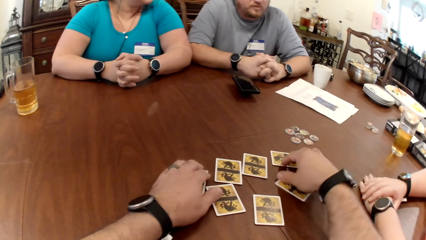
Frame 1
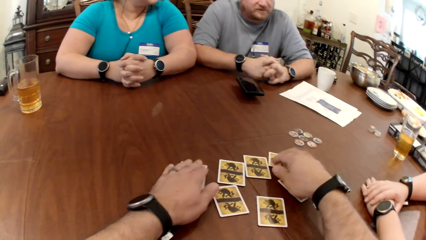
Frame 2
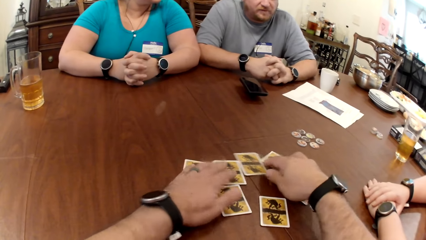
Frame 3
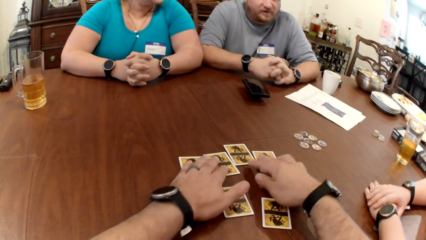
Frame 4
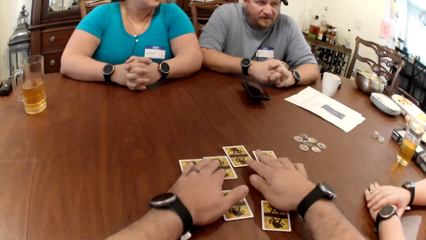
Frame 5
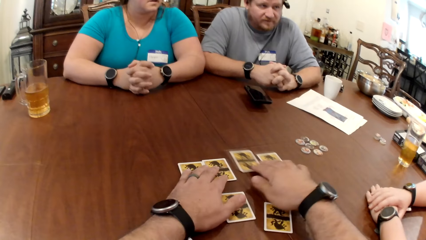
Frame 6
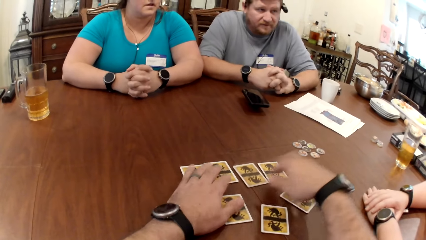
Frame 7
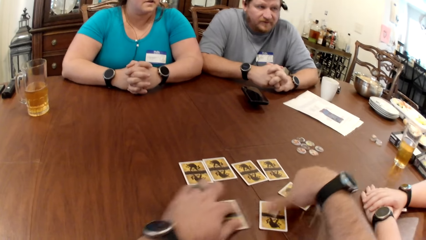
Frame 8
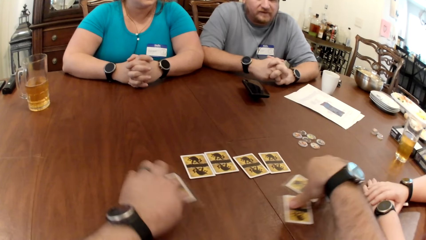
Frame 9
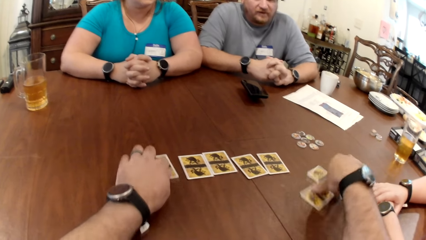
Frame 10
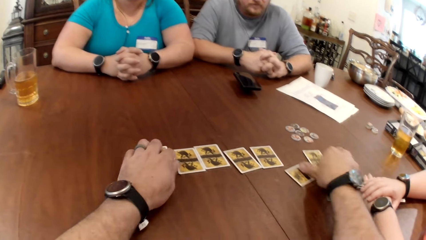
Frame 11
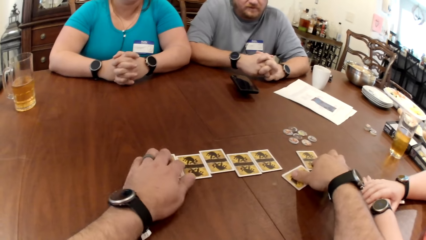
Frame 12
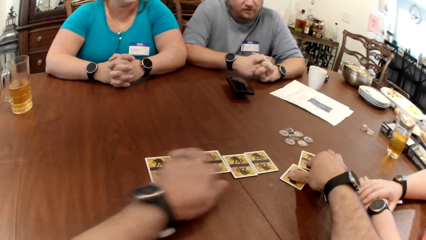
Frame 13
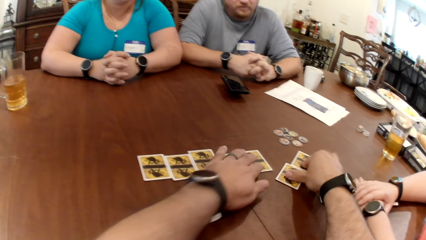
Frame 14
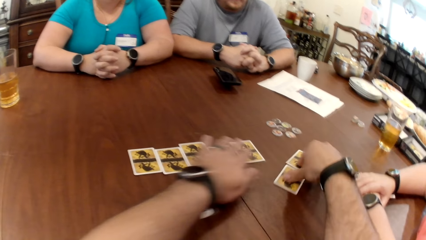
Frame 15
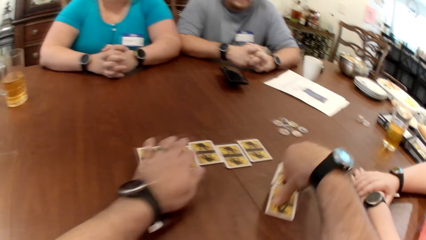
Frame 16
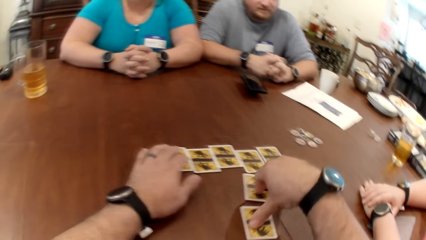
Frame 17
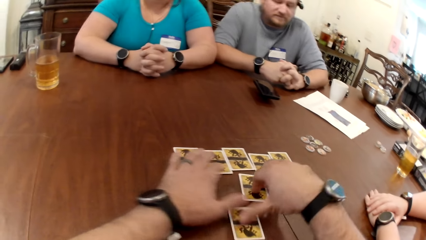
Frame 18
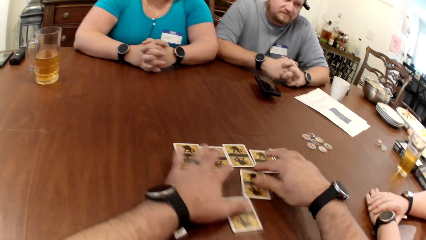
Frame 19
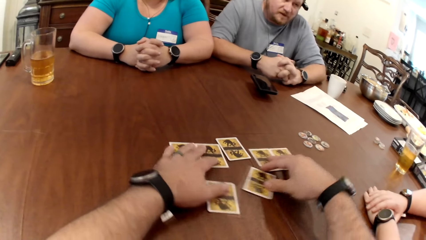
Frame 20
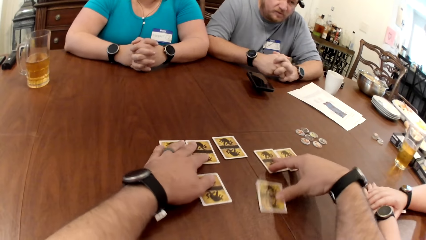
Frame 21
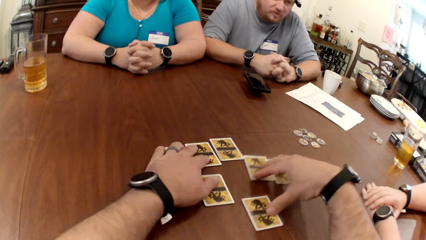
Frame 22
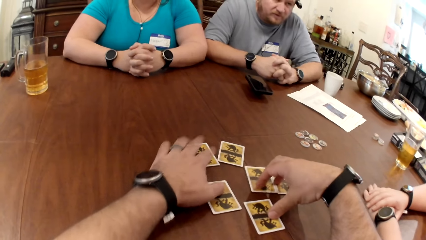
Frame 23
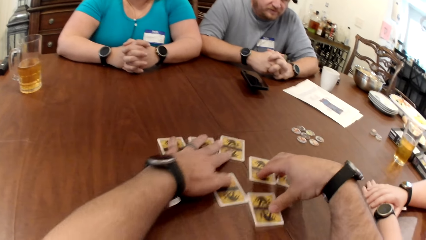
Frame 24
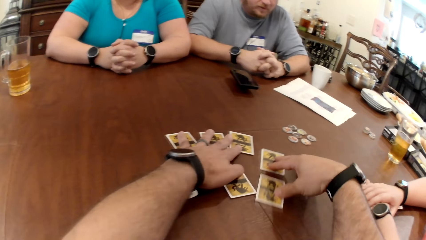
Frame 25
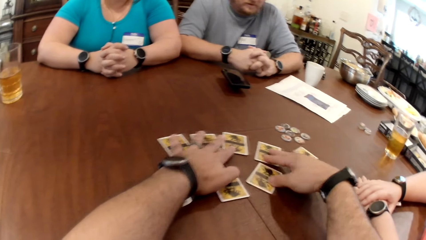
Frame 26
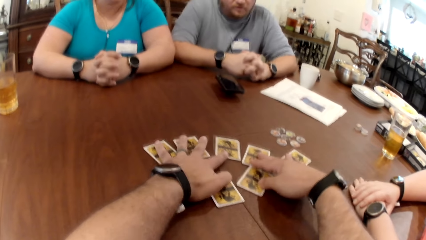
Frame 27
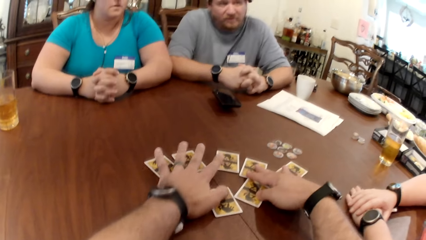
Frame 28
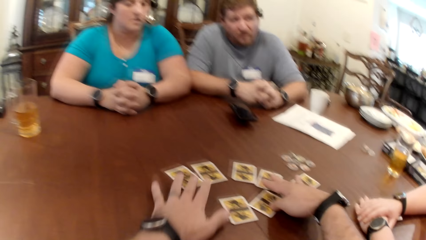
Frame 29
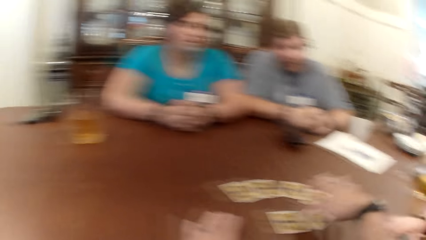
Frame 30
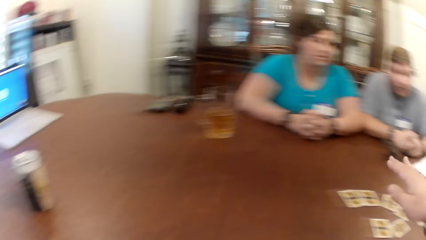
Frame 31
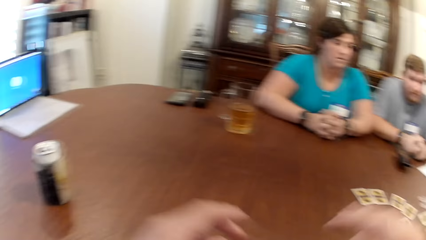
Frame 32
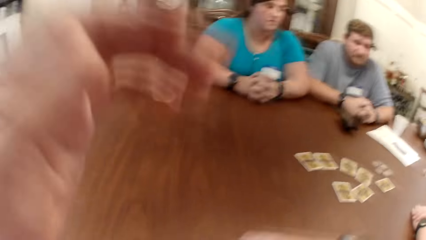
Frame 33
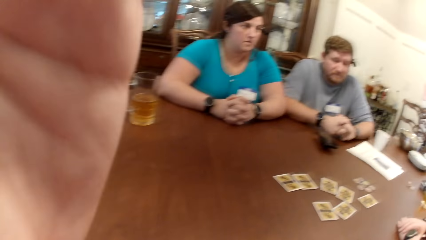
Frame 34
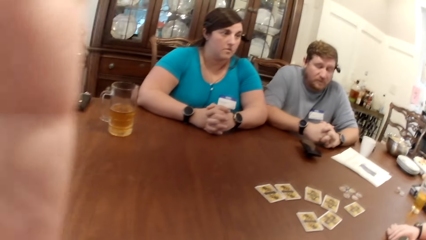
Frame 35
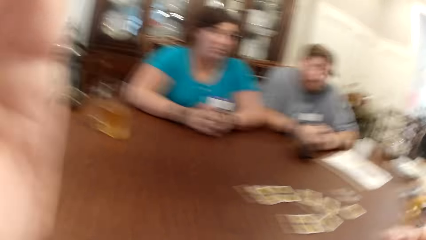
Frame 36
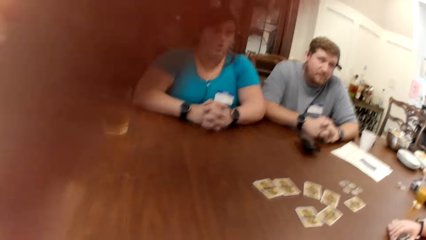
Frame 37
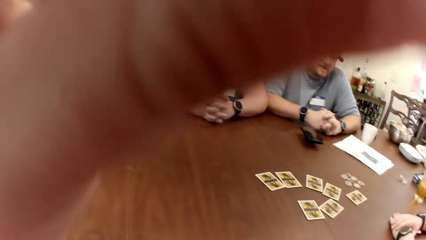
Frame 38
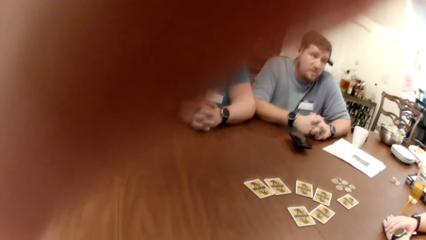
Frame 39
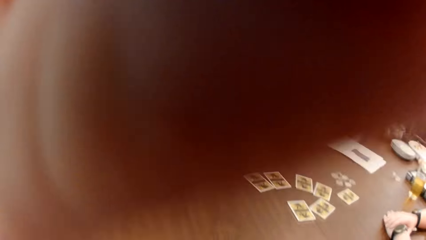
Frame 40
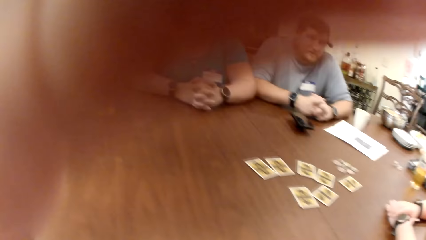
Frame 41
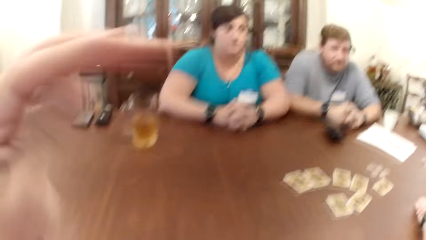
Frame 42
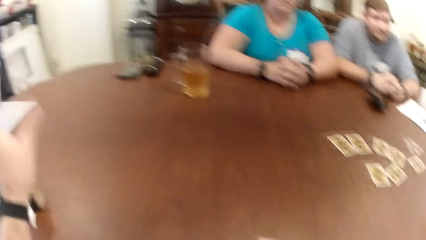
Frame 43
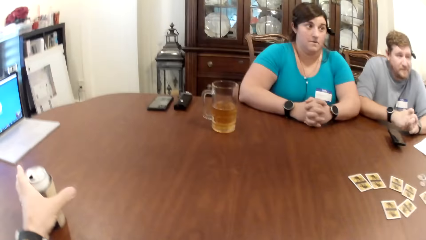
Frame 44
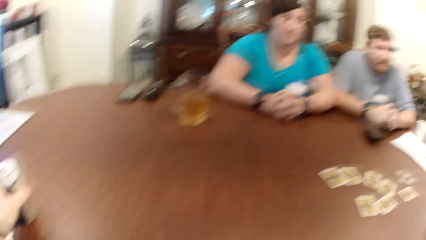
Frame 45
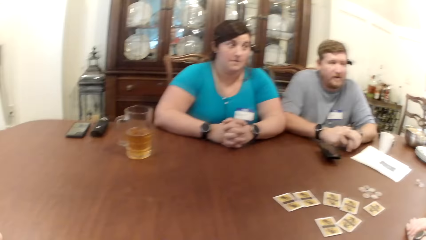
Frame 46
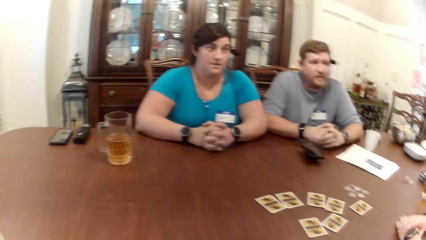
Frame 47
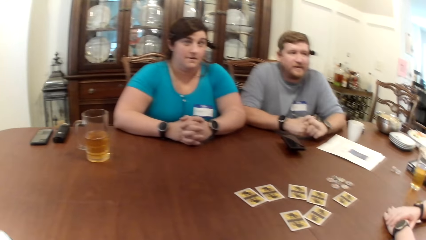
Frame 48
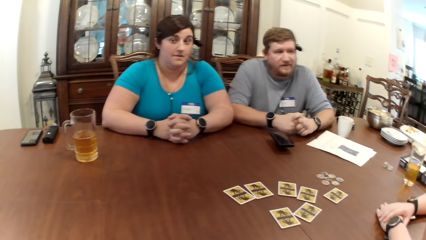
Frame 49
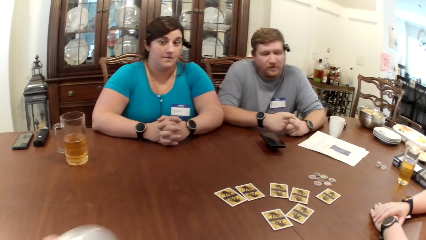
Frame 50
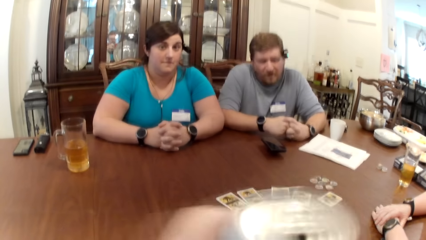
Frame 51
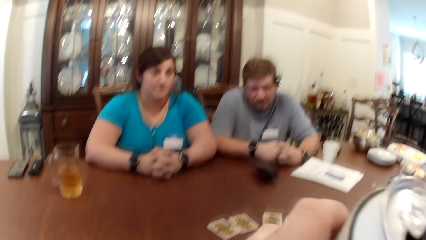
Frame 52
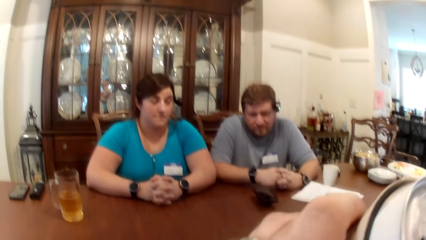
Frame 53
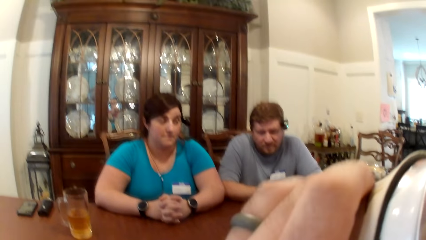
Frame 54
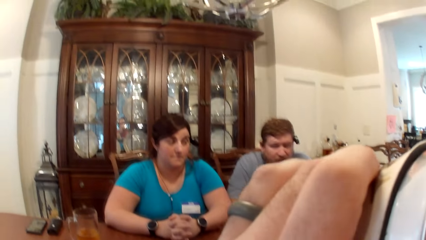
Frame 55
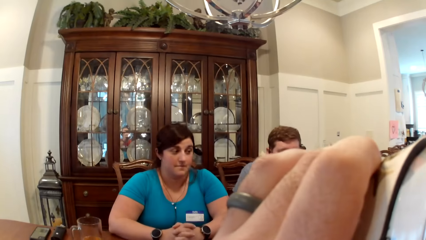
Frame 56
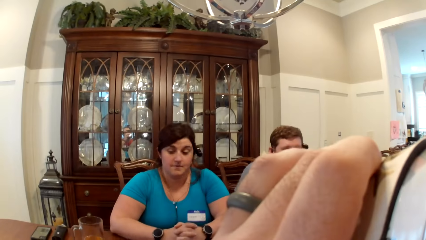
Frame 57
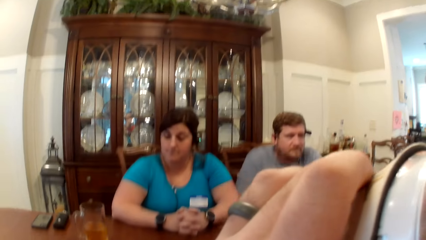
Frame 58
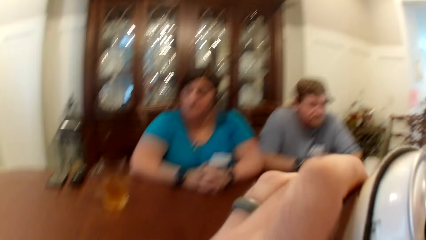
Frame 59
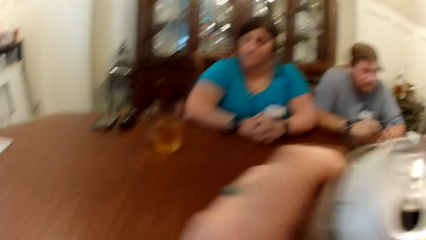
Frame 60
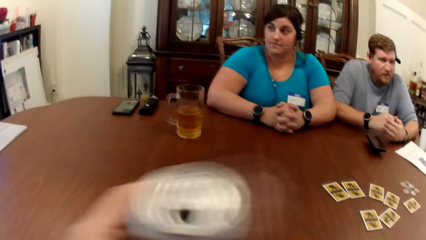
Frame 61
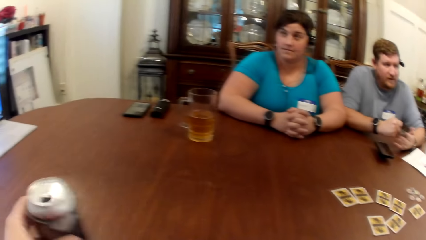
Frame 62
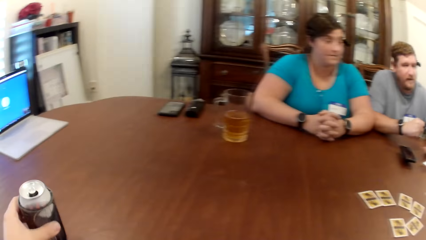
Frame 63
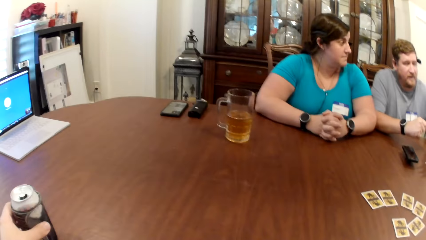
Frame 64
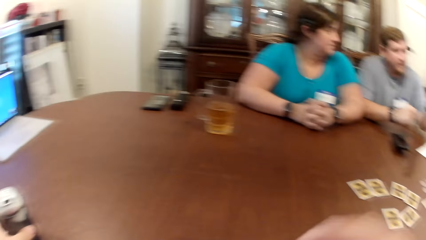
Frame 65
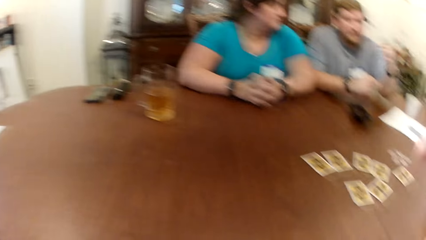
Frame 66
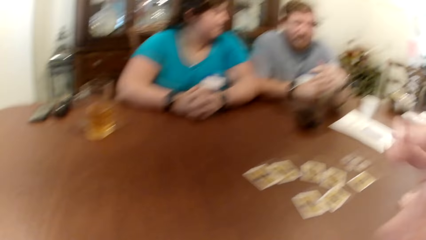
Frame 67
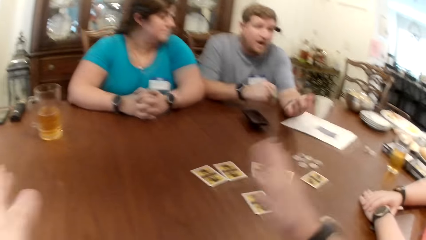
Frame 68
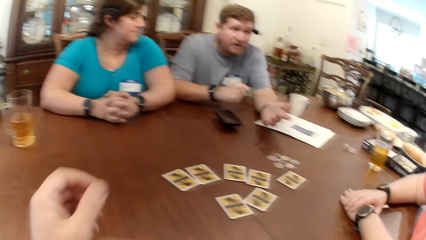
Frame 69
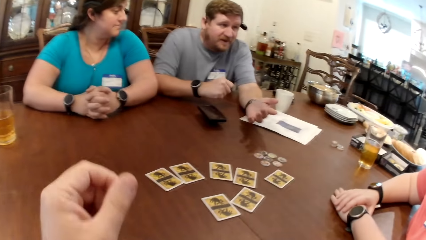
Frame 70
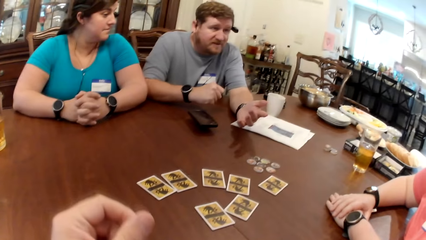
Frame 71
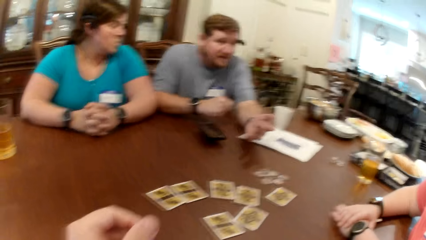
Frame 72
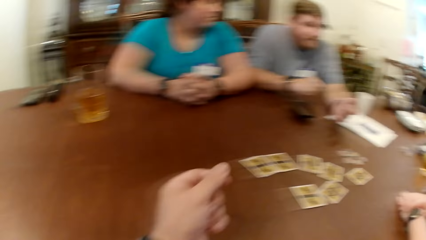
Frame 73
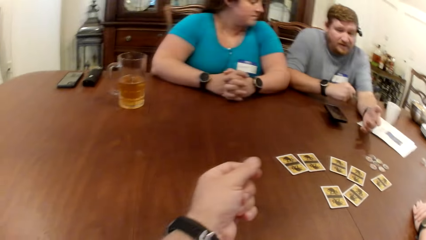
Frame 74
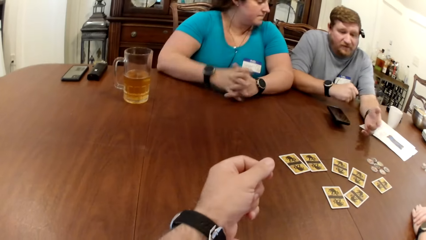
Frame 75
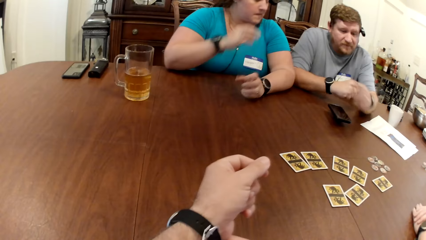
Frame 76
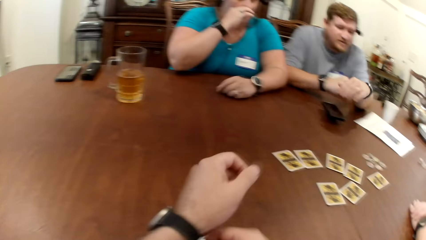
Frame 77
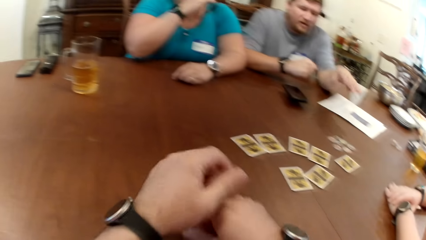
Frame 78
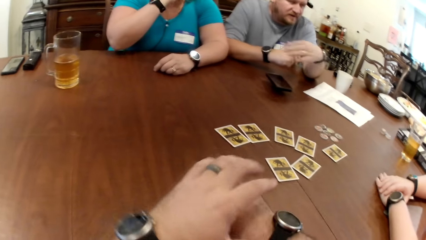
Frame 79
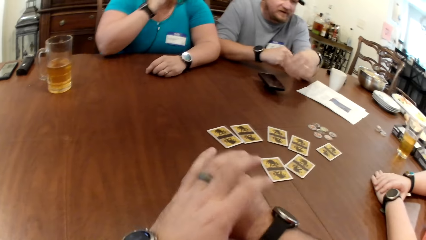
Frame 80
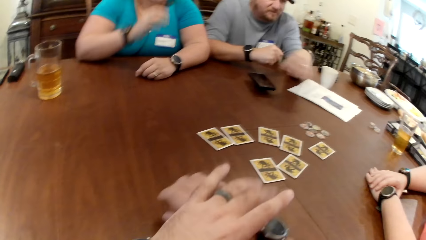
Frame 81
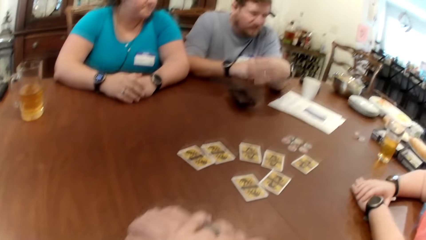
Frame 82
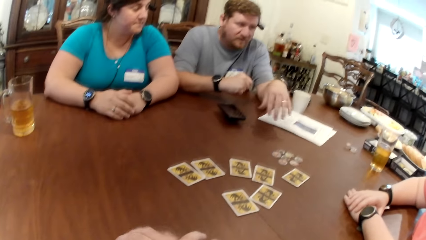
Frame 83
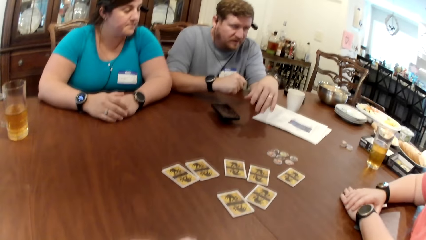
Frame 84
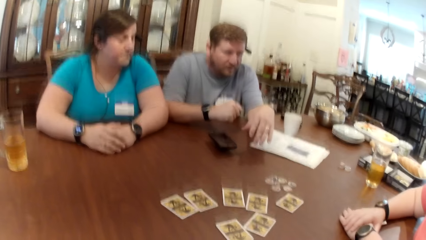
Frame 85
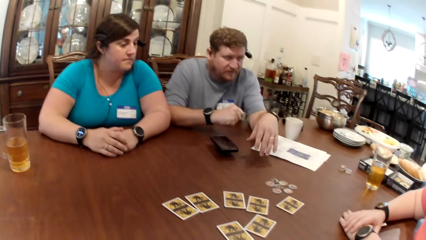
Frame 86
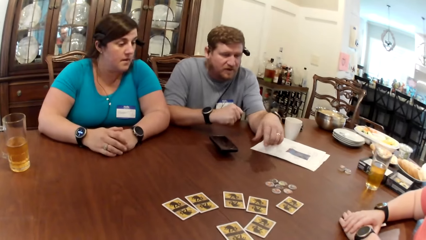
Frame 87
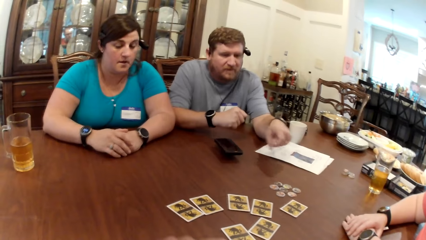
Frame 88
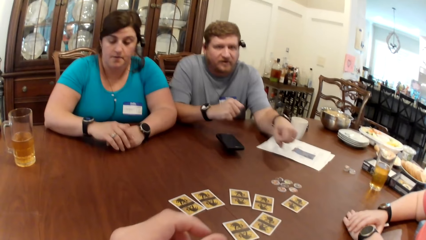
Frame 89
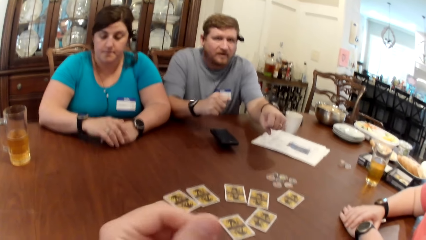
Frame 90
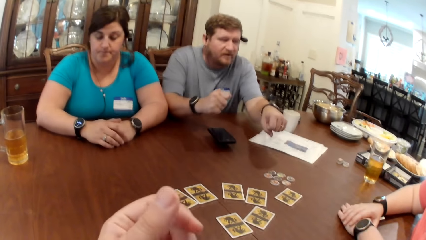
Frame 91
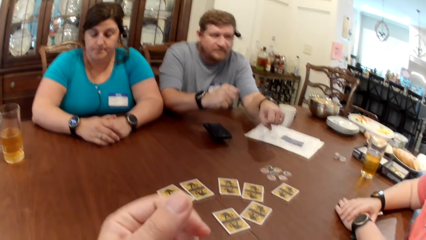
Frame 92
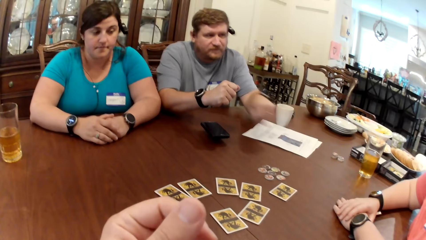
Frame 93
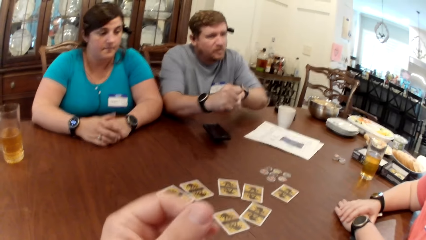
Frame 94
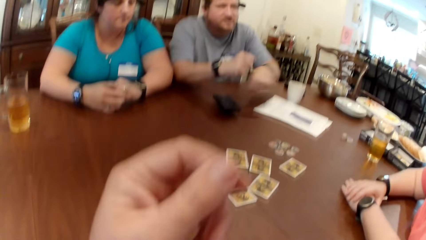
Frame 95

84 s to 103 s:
The camera wearer arranges the cards on the table with both hands. He spreads the cards on the table with both hands. He adjusts the camera on his head with his left hand. He lifts his left hand. He picks up a can of beer from the table with his left hand. He drinks from the beer in the can of beer with his left hand. He drops the can of beer on the table with his left hand. He moves his hands. A woman scratches her nose with her right hand.
